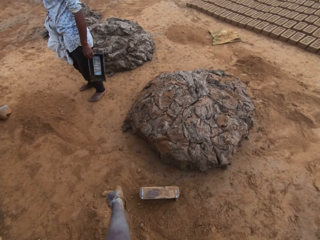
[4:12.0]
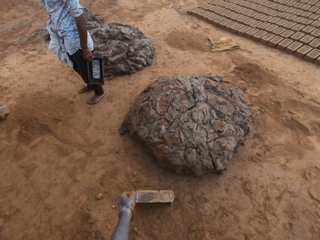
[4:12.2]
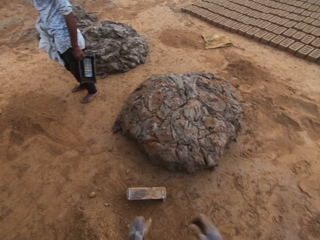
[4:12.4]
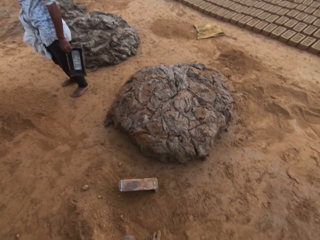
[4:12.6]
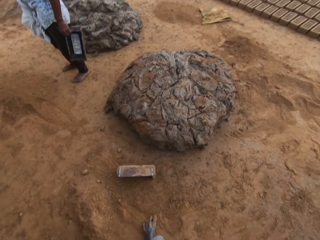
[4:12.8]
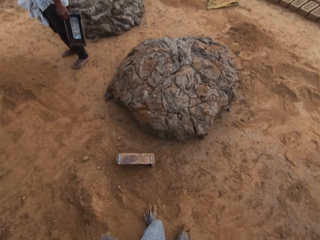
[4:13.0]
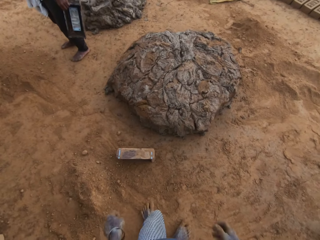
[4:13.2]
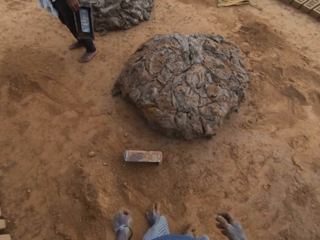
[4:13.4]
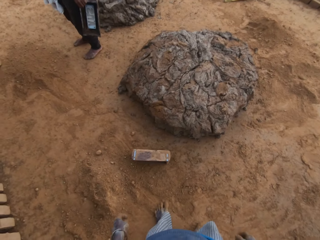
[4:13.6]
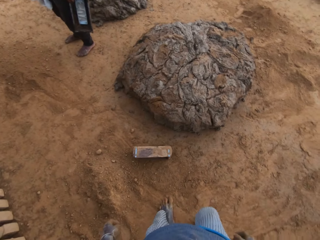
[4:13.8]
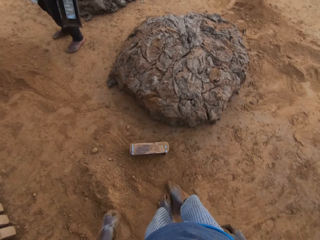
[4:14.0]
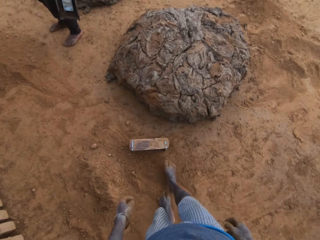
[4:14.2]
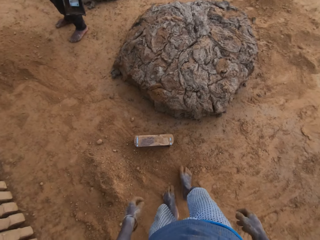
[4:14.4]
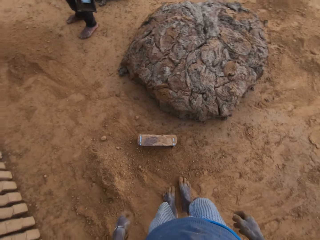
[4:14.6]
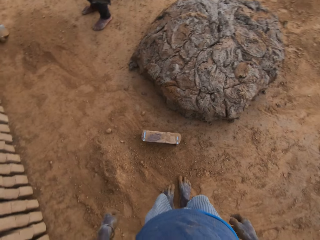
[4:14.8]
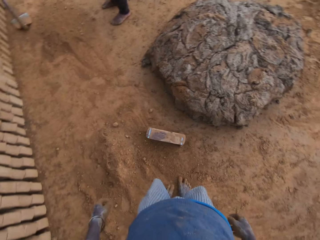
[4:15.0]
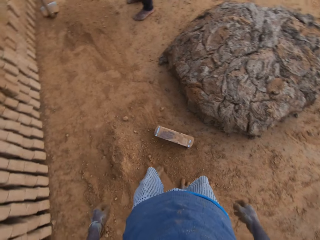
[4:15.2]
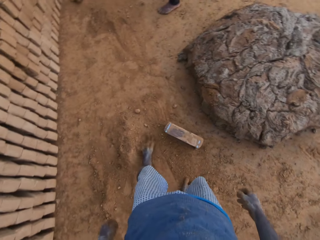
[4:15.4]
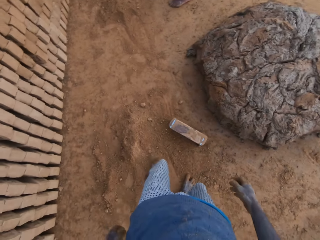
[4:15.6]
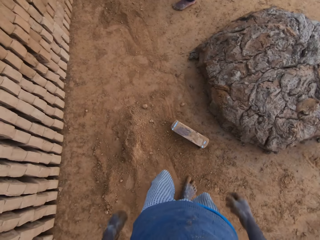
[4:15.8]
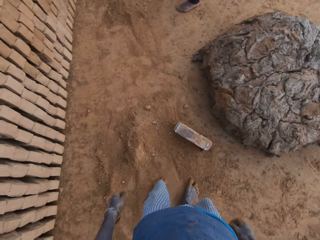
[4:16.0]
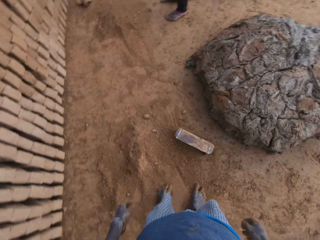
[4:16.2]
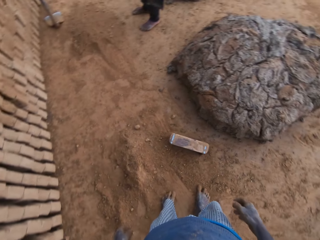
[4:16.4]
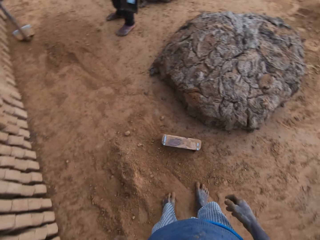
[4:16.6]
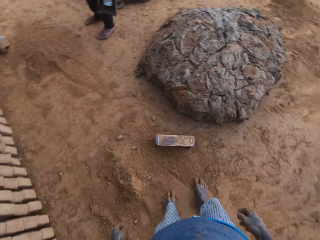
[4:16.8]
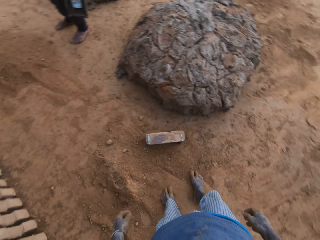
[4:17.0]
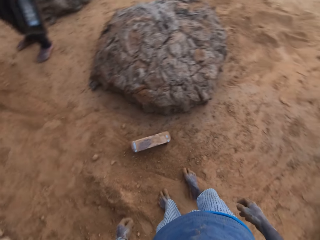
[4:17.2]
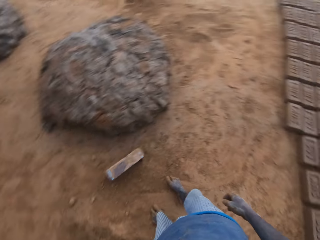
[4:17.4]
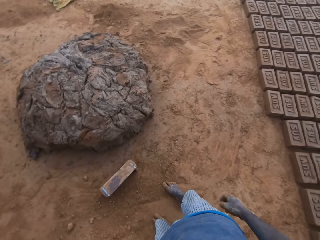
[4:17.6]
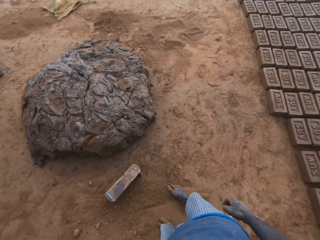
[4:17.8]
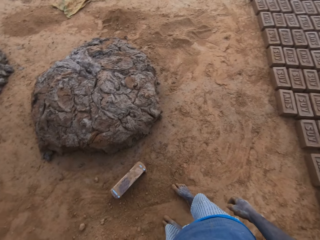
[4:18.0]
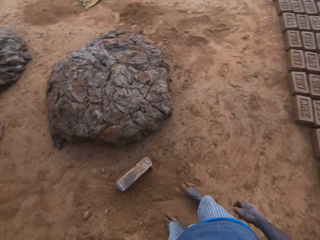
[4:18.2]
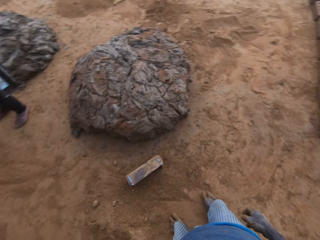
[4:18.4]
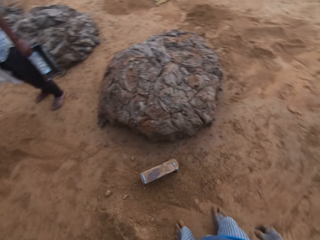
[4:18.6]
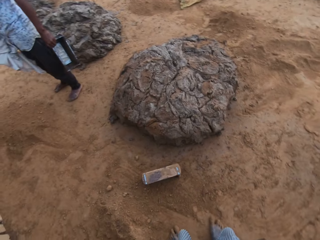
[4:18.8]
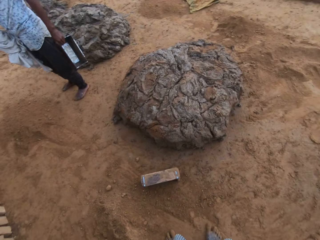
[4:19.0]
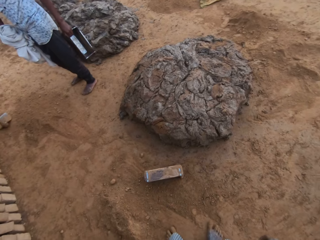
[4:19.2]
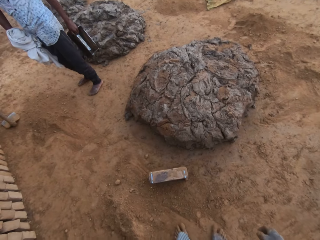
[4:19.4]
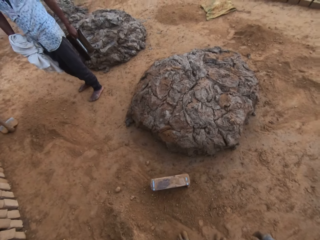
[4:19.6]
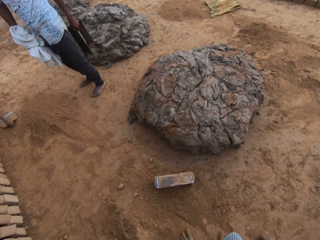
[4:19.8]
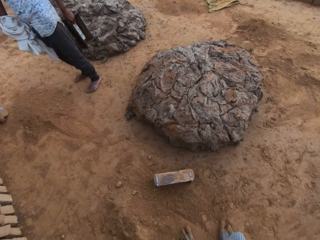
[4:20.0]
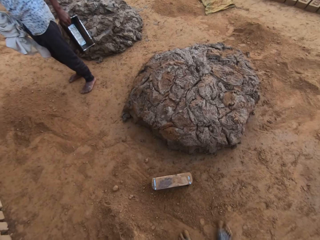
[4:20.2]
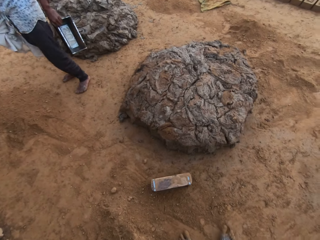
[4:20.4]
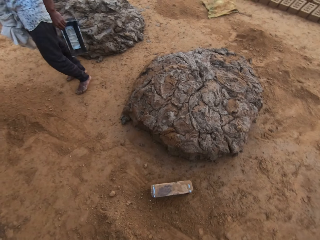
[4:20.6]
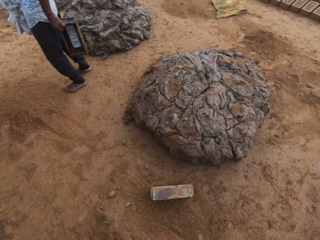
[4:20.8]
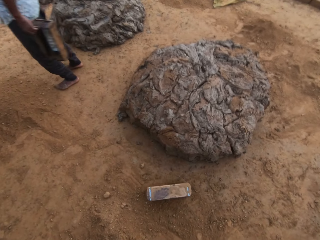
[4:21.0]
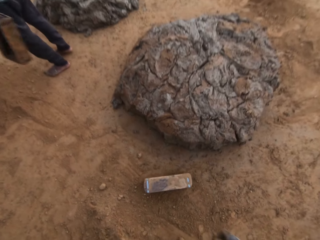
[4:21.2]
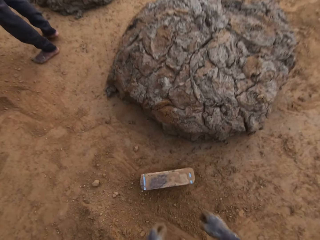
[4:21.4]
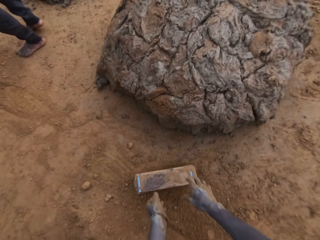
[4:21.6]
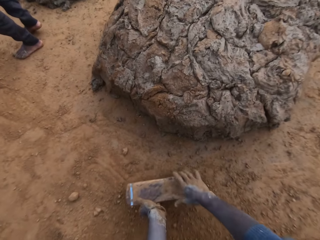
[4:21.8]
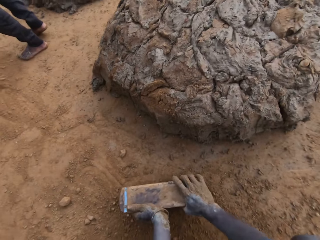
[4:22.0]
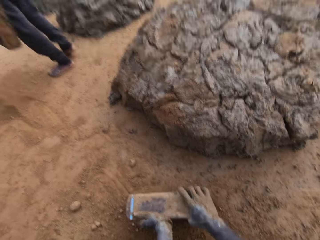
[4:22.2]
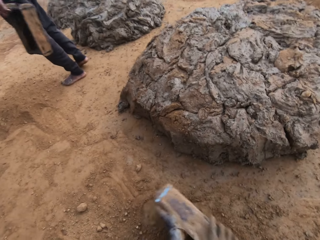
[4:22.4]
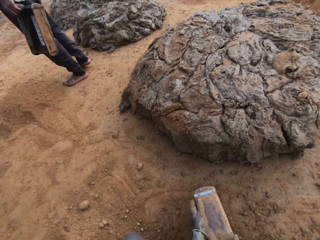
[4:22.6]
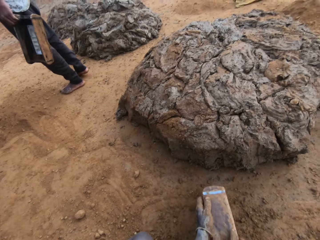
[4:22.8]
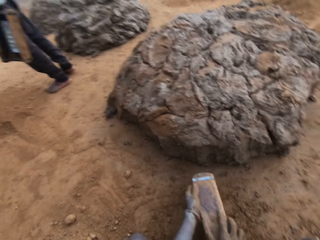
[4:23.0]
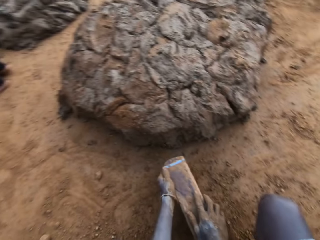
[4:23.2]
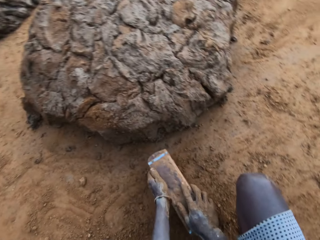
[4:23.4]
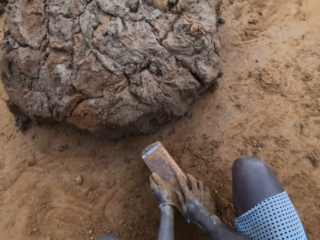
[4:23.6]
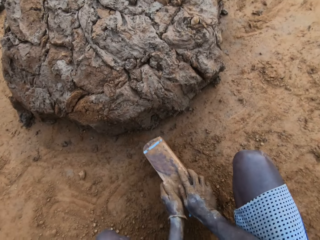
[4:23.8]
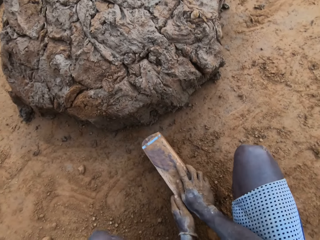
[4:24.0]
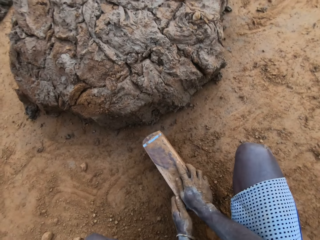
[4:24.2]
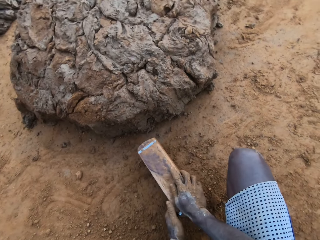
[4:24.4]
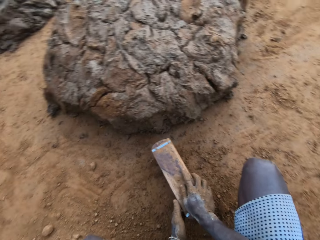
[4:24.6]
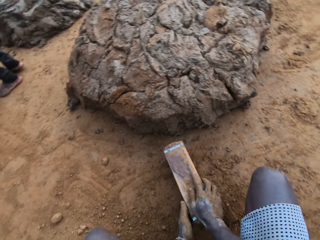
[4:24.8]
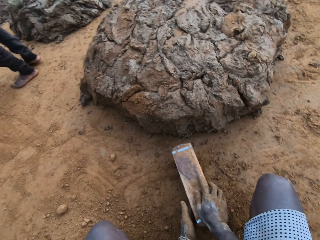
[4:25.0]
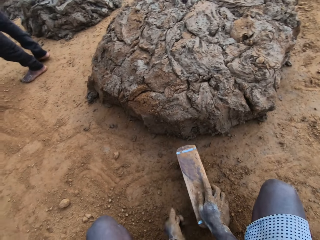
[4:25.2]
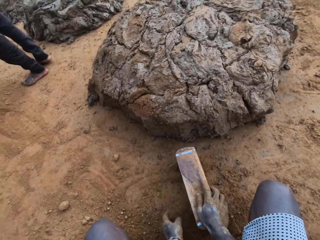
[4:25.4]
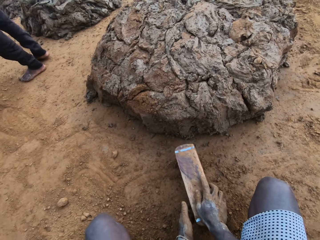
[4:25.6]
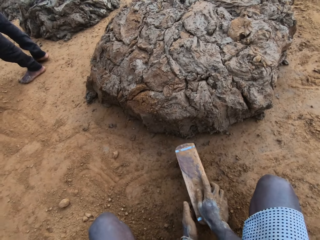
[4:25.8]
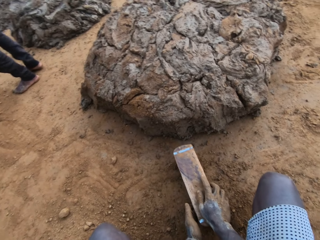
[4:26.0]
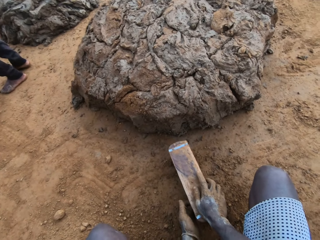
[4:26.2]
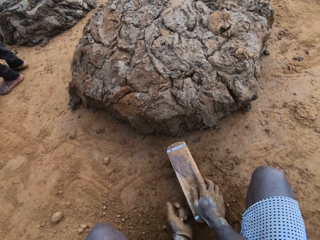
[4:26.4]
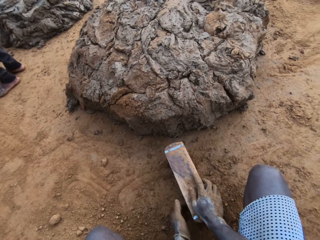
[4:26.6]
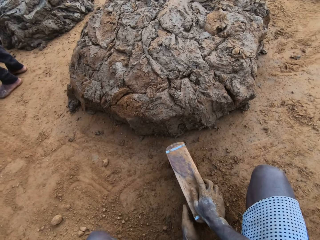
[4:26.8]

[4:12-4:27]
The camera wearer gathers sand together with his leg. He turns around. He touches the brick mold on the ground. He holds the brick mold. He rubs his hand on the brick mold.

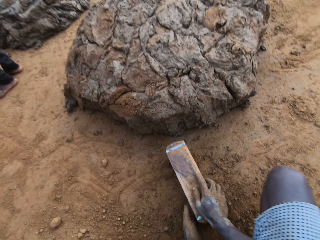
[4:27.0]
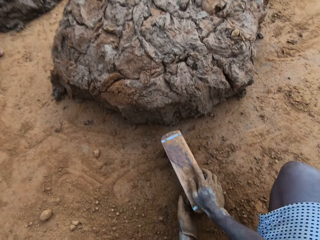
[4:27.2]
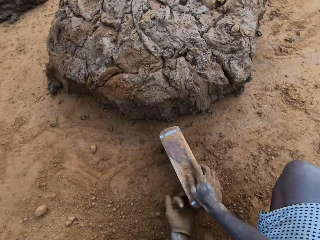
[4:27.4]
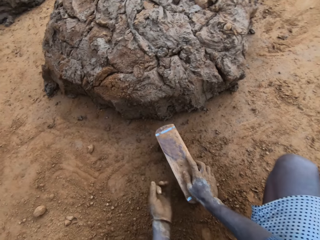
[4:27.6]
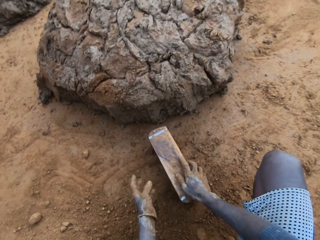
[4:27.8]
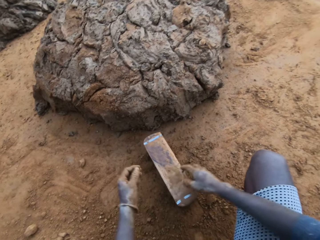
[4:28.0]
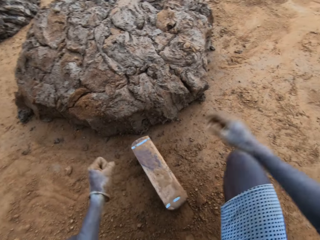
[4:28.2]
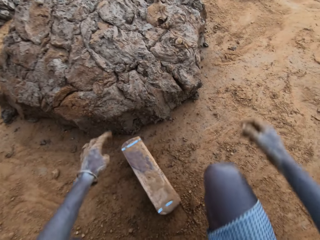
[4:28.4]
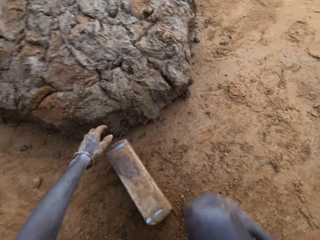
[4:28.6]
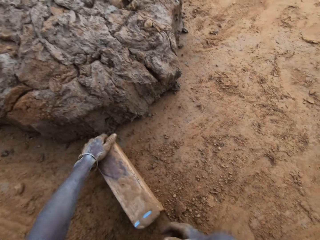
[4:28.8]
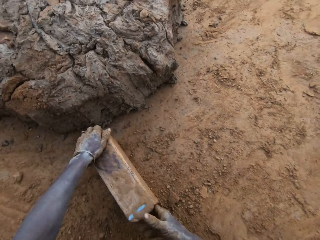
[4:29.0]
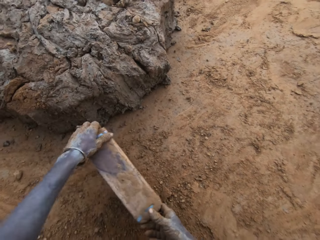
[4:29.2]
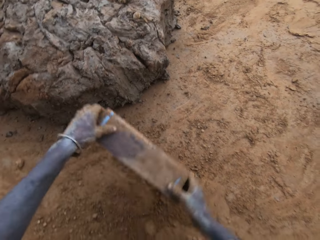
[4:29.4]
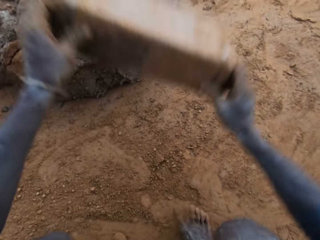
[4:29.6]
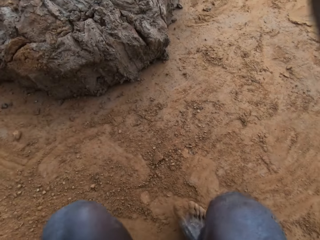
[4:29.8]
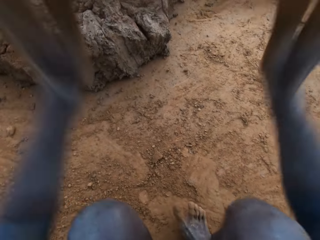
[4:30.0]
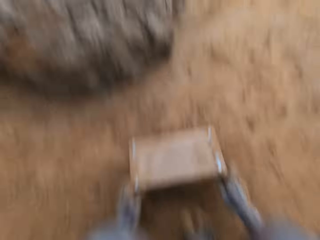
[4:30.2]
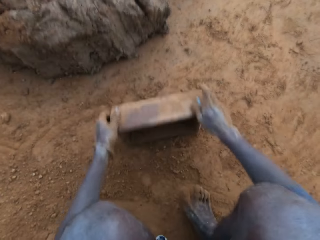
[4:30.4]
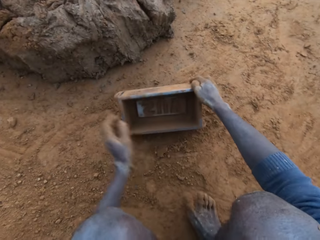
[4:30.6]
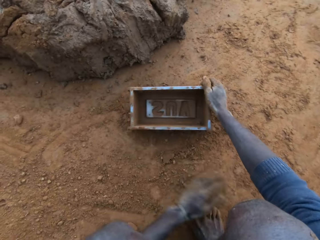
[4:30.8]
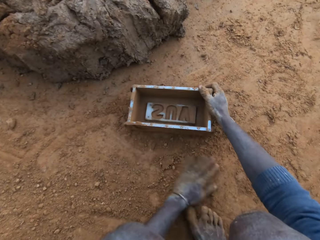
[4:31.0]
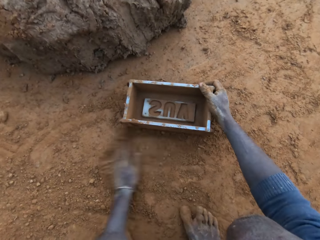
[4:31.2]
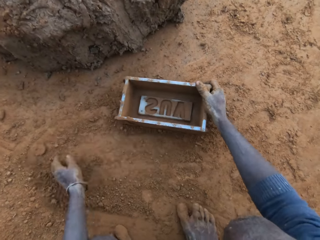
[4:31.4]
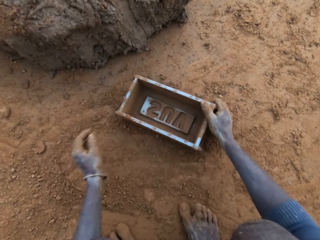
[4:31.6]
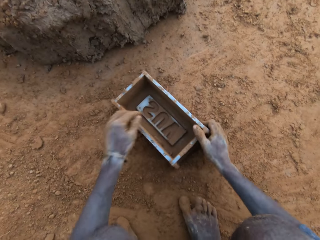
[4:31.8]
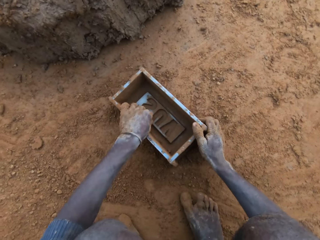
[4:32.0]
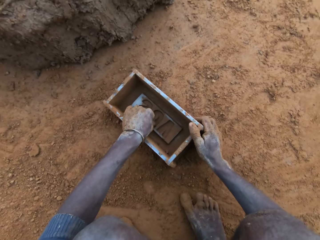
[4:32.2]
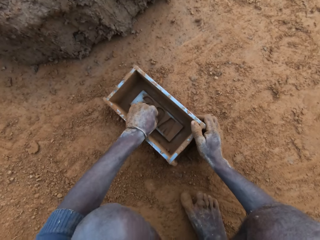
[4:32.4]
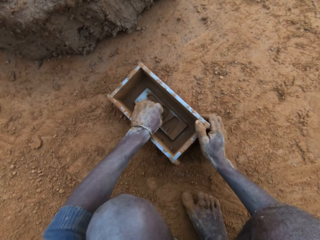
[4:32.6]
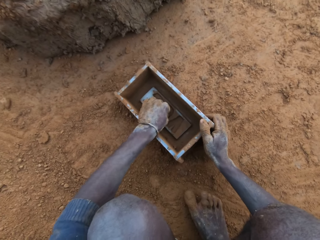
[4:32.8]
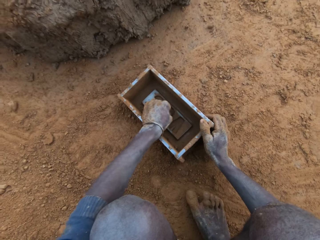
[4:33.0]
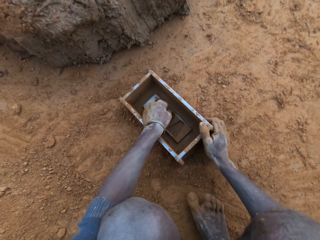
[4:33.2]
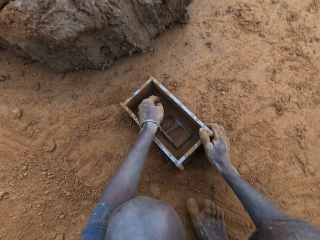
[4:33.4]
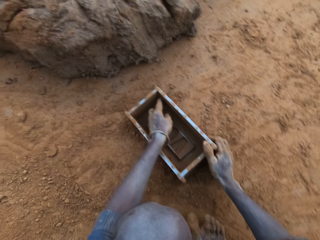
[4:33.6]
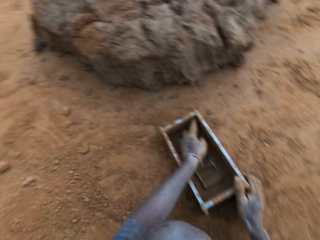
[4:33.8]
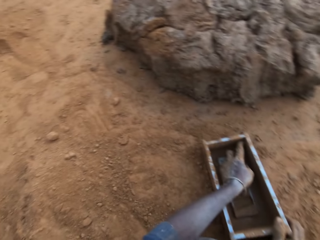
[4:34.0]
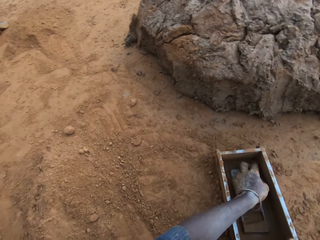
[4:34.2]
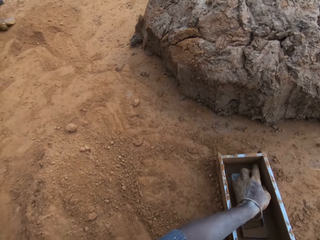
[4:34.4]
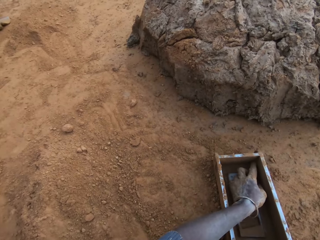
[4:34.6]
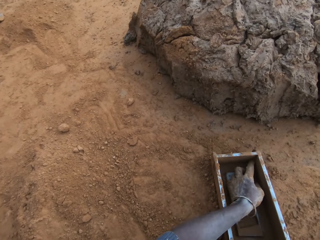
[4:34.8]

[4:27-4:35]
The camera wearer hits the brick mold on the ground. He rubs his hand on the ground. He puts his hand in the brick mold. He removes mud from the brick mold.
